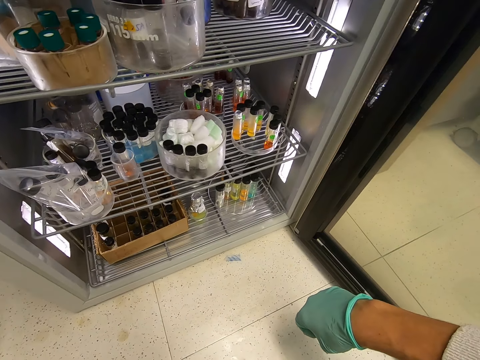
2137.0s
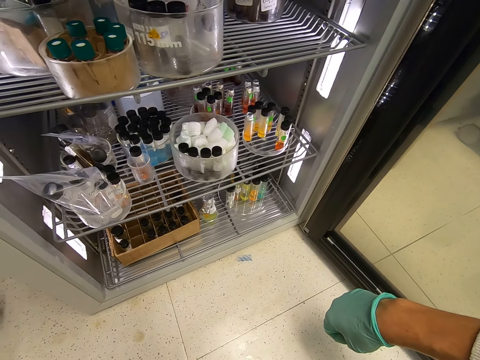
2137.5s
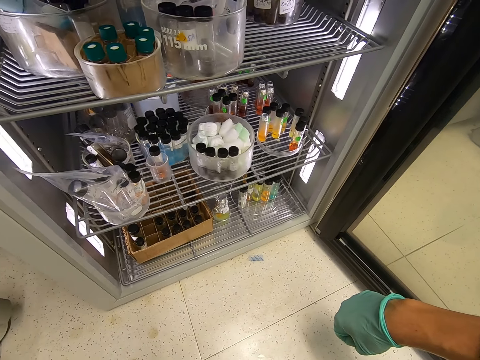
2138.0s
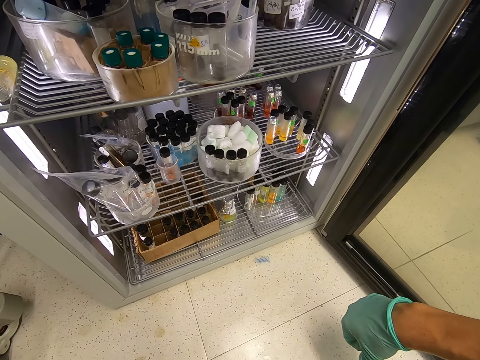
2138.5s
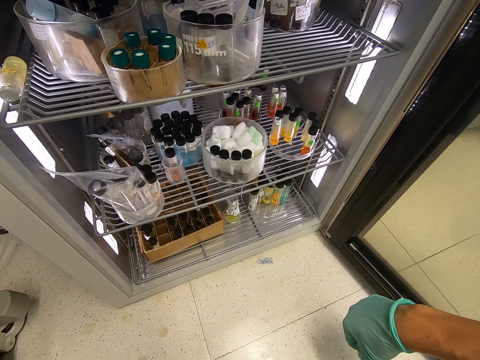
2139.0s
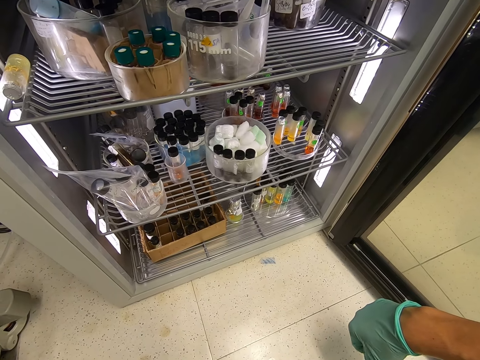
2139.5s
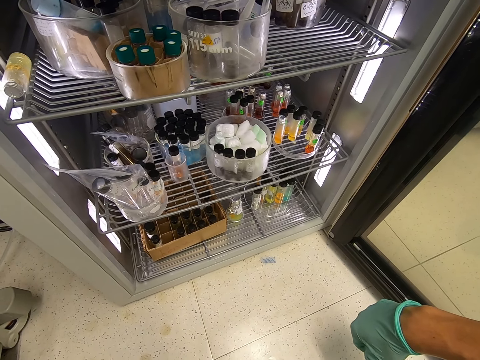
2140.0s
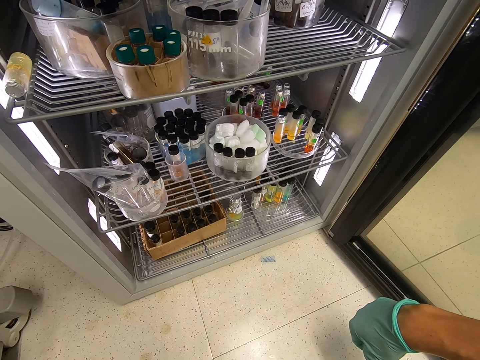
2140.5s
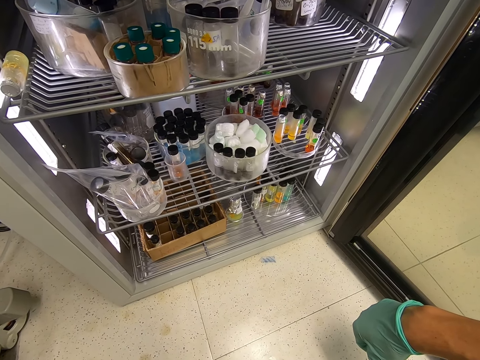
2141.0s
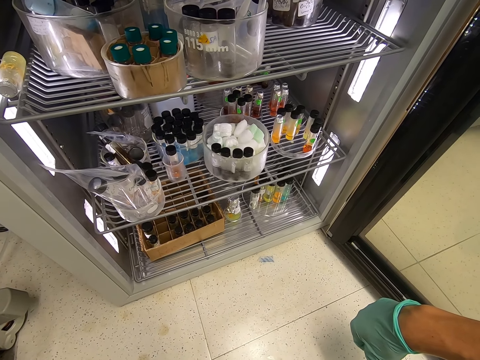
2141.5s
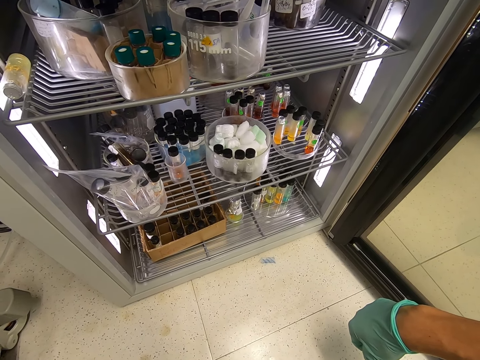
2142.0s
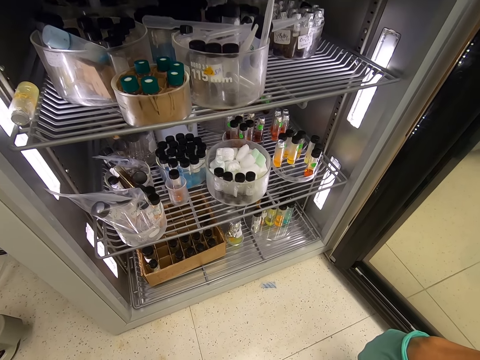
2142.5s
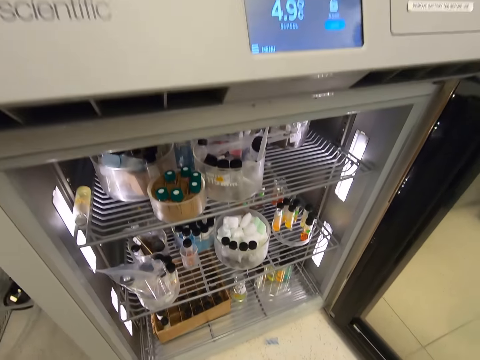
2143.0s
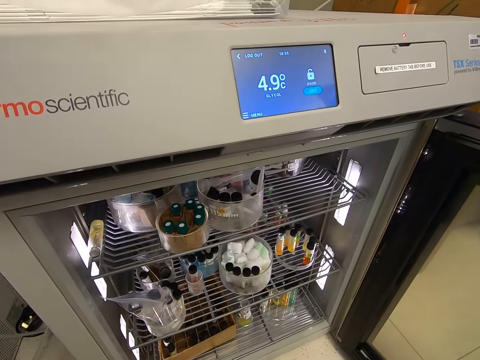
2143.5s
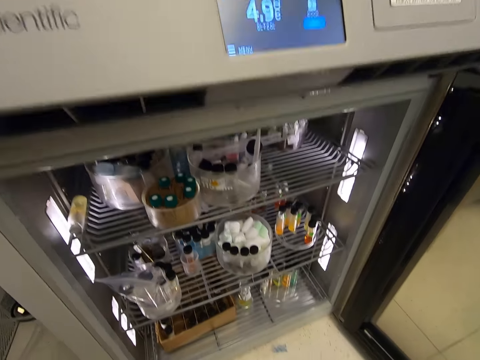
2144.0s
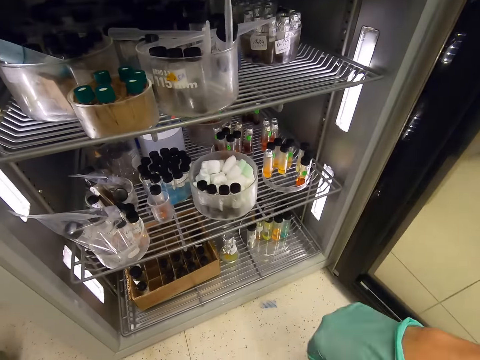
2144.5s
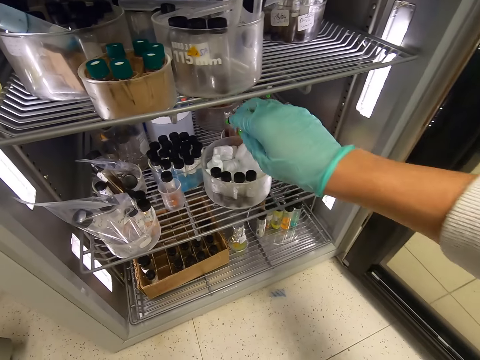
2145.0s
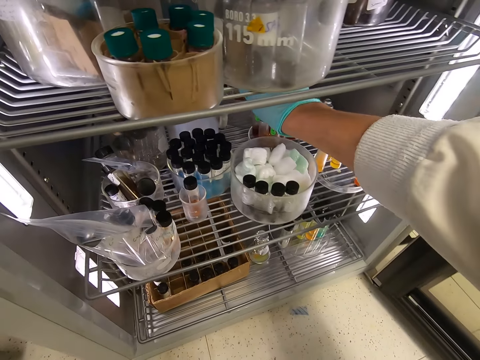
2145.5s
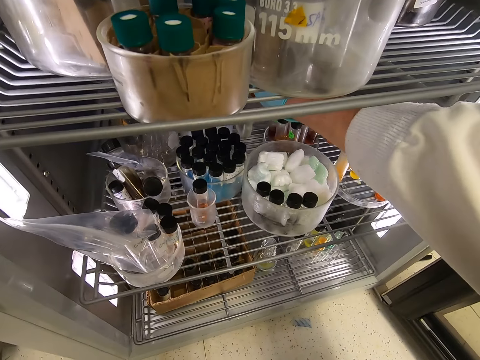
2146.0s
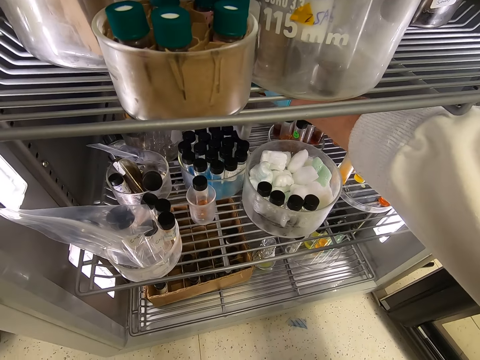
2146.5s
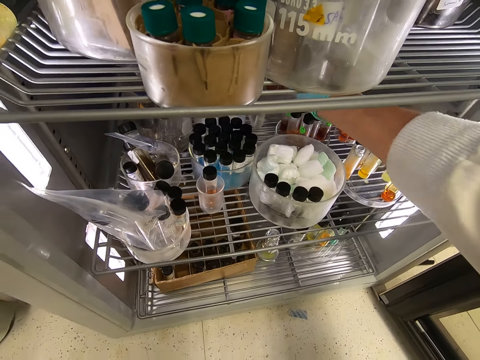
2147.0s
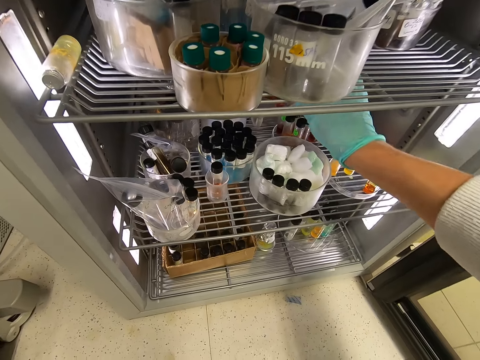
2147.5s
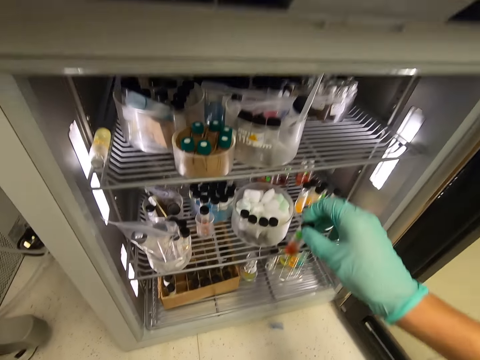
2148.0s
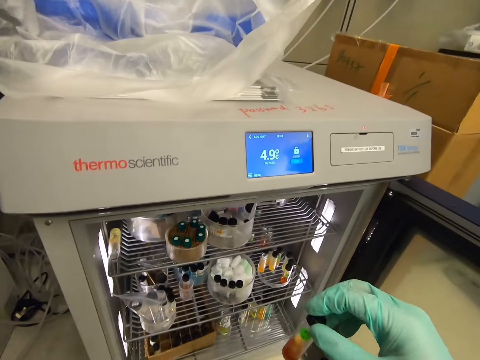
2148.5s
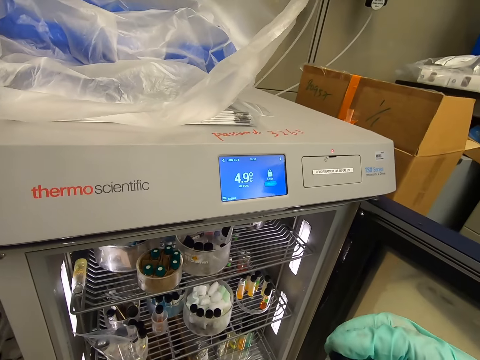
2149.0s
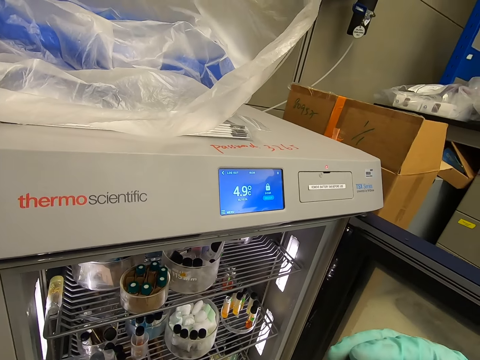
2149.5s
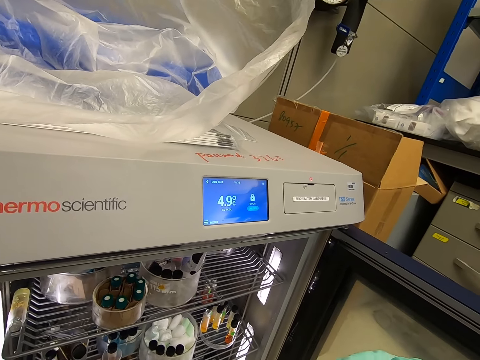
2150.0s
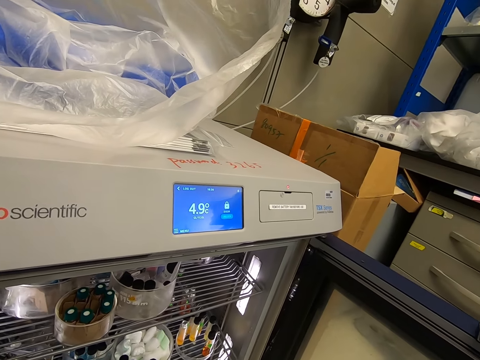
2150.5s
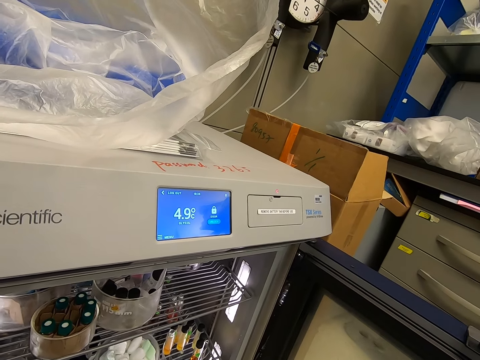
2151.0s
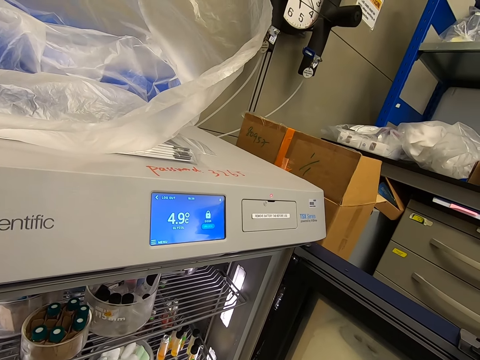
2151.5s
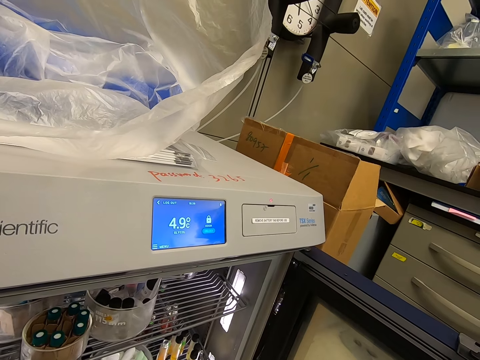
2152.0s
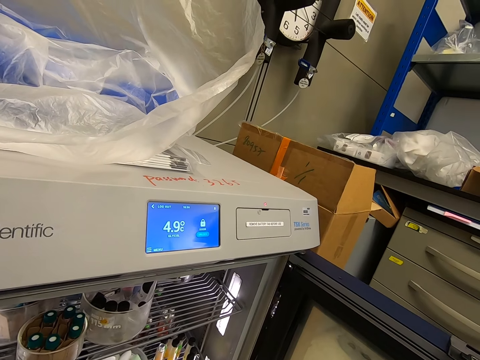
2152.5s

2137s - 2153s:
The camera wearer picks up a test tube inside the machine.

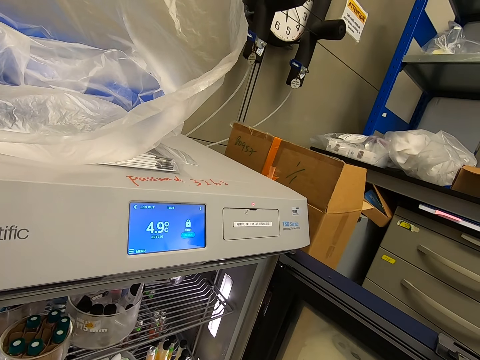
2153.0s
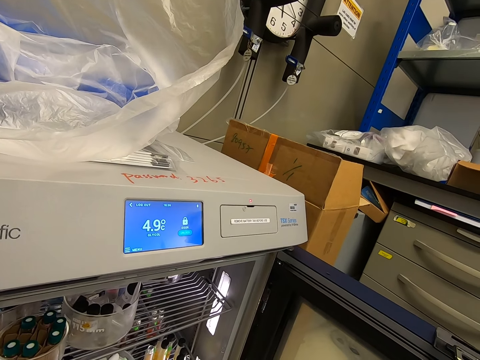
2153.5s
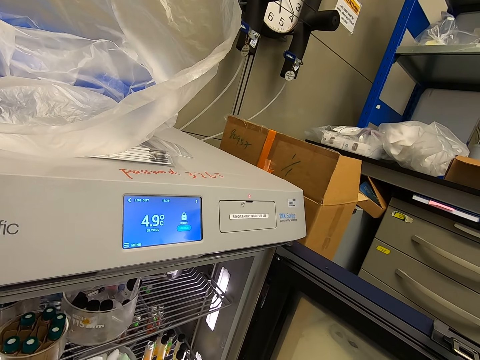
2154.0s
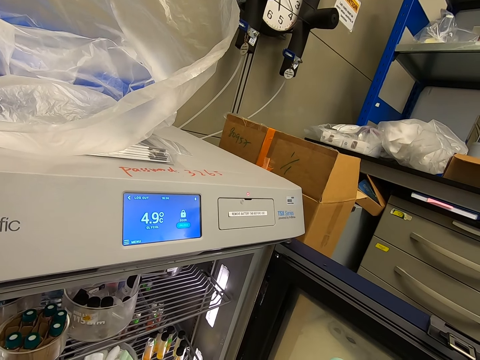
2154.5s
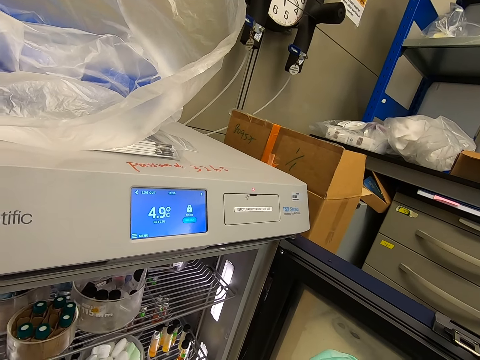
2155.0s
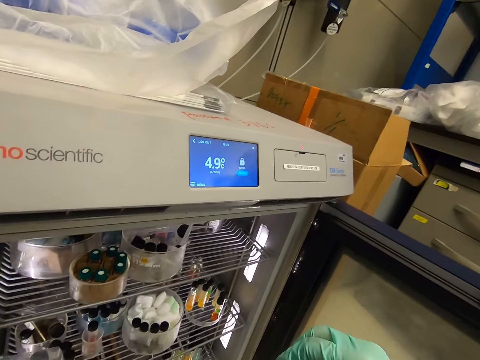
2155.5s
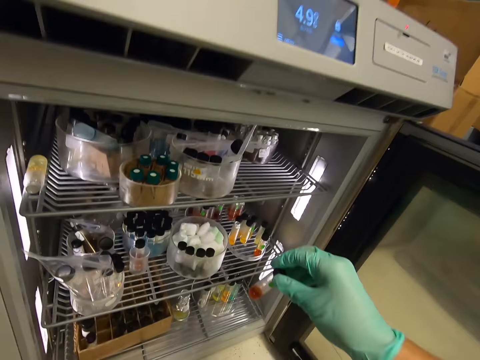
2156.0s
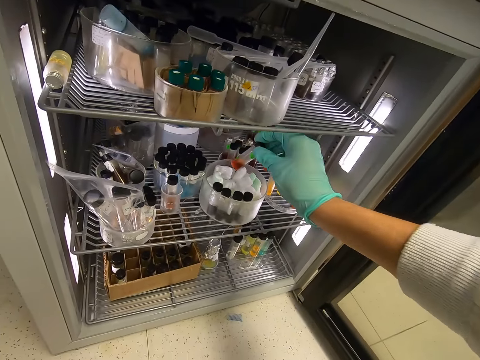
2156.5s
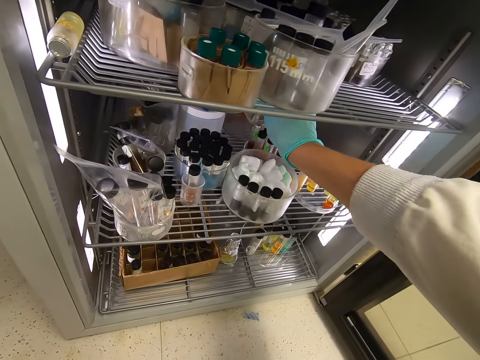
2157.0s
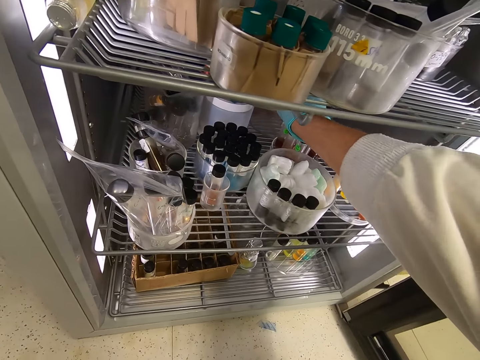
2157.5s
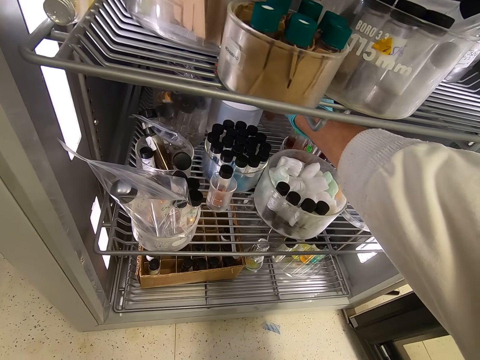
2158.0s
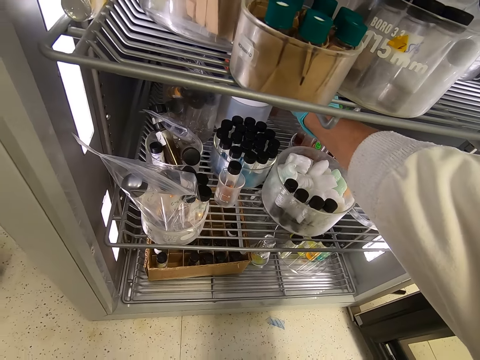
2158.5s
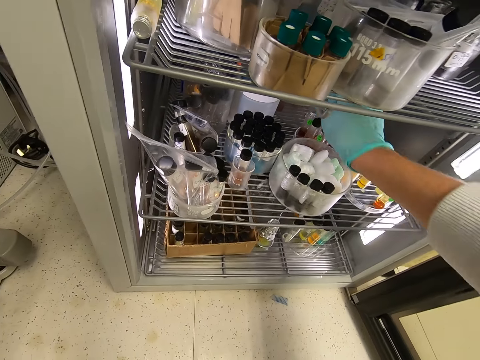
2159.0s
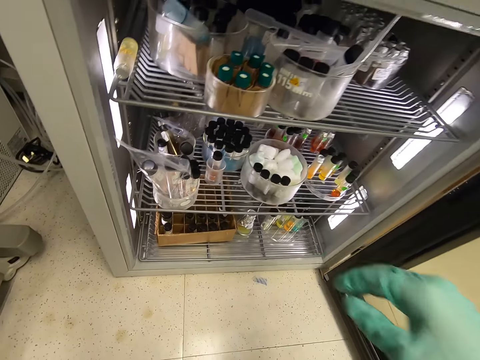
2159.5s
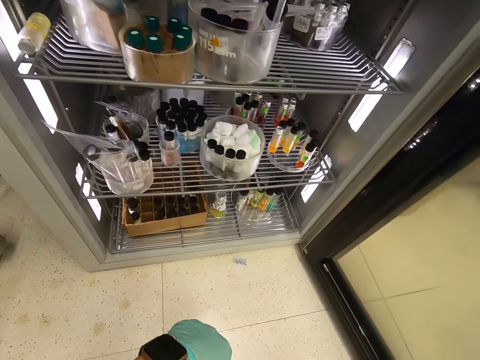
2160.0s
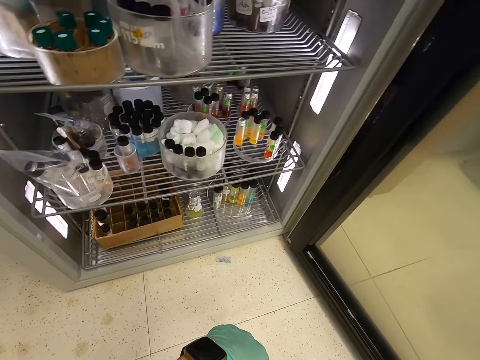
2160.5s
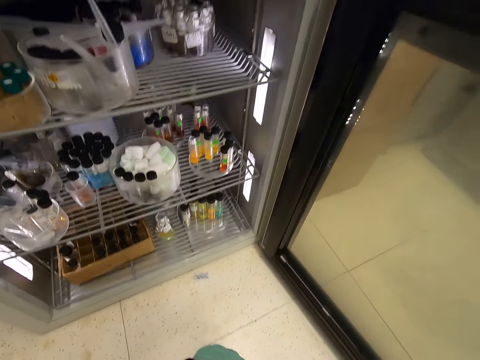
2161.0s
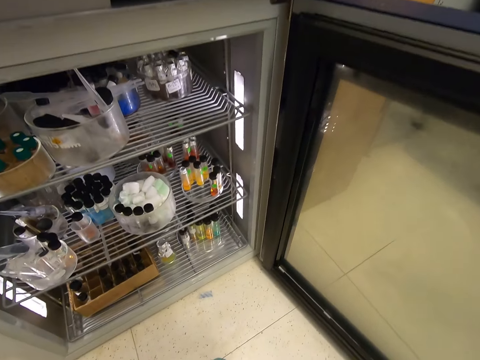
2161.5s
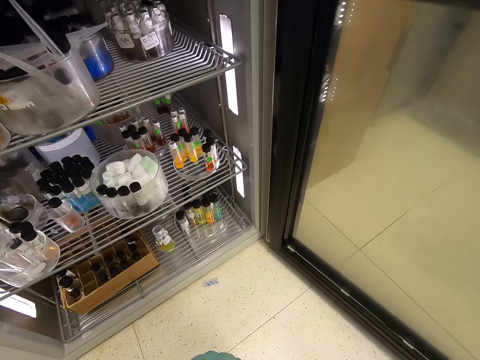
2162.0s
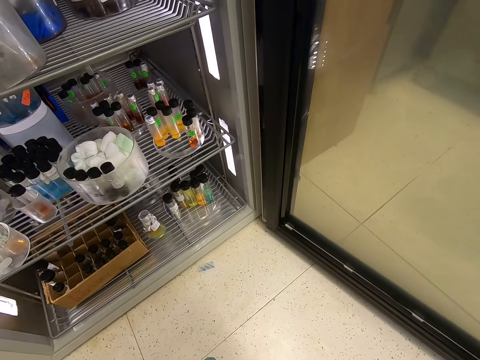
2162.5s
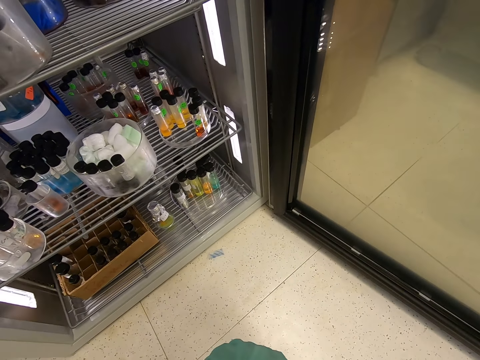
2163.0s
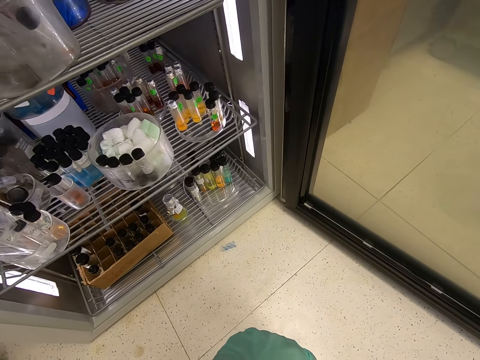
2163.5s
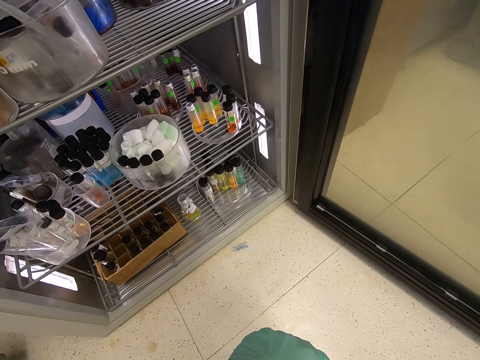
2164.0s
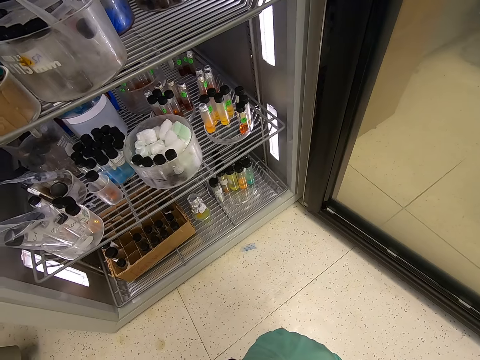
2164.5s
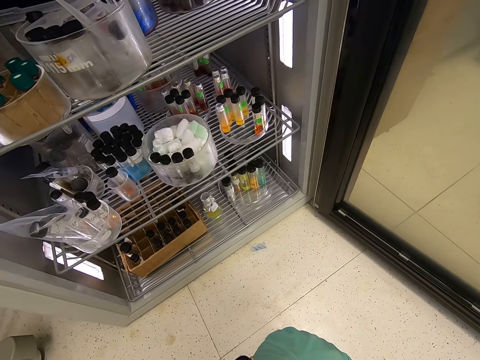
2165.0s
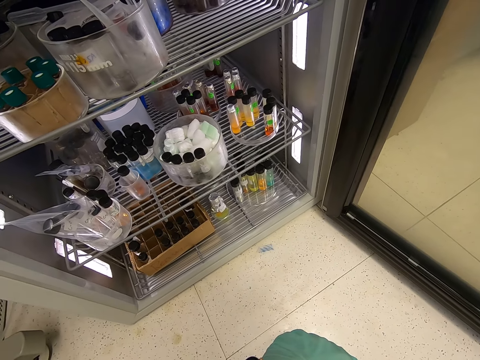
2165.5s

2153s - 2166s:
The camera wearer puts the test tube inside the machine. They look around the thermo fisher machine.
